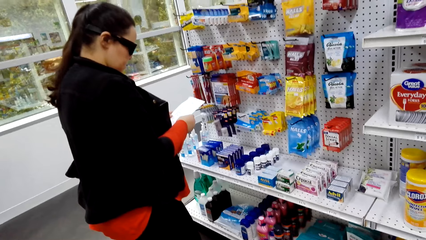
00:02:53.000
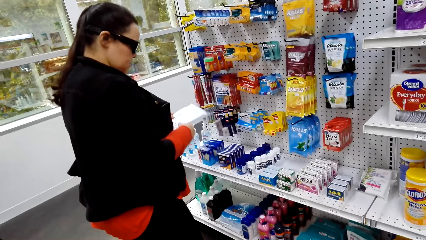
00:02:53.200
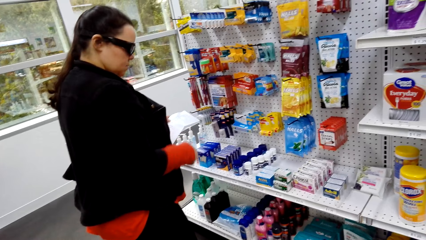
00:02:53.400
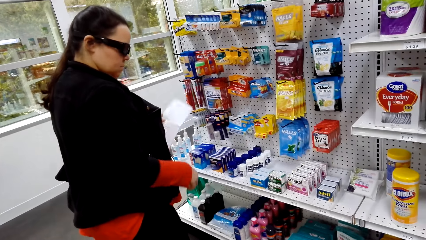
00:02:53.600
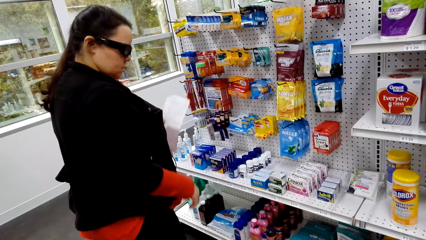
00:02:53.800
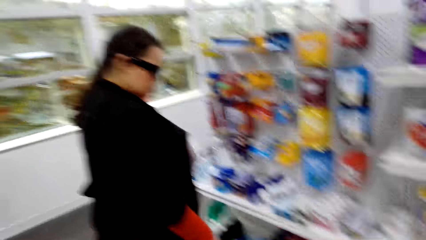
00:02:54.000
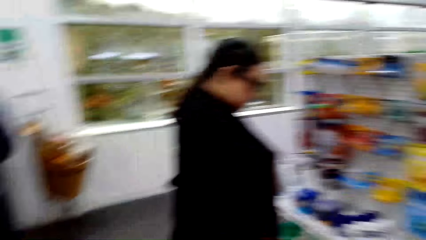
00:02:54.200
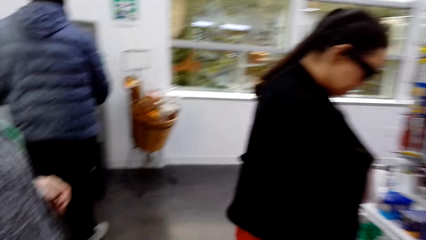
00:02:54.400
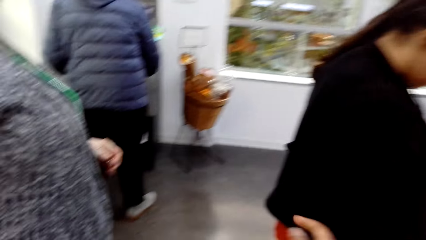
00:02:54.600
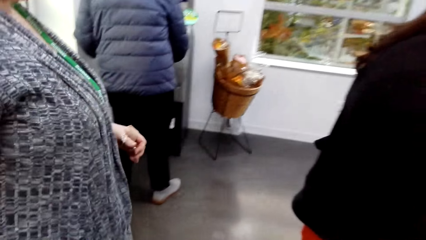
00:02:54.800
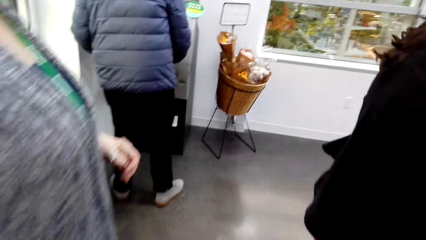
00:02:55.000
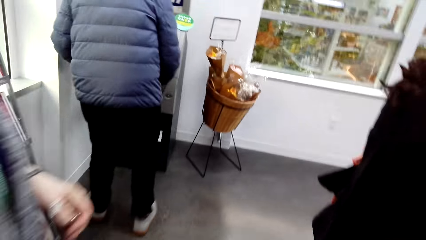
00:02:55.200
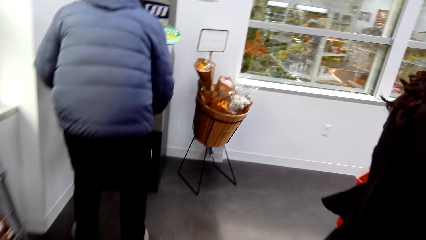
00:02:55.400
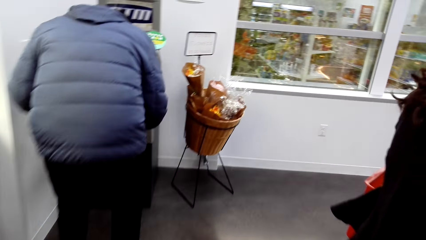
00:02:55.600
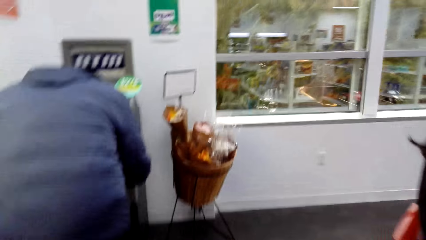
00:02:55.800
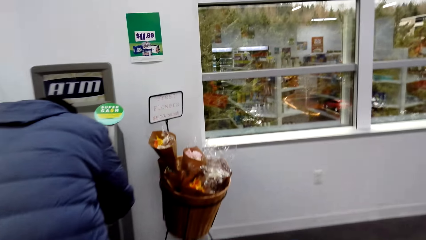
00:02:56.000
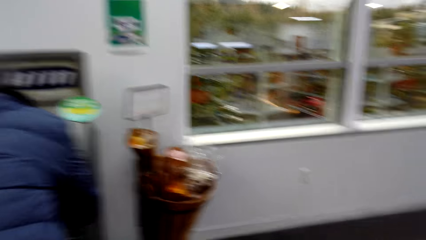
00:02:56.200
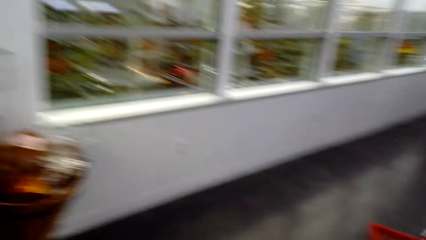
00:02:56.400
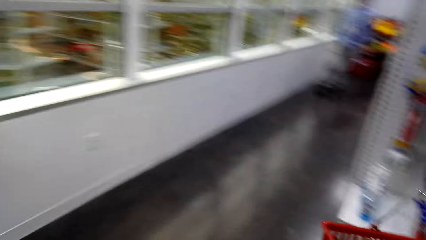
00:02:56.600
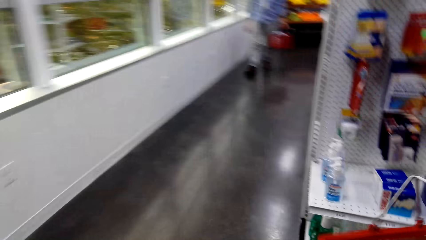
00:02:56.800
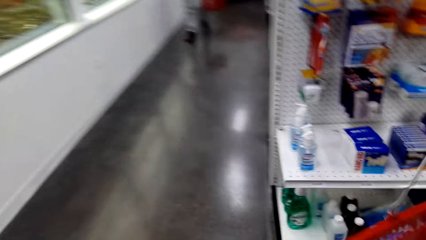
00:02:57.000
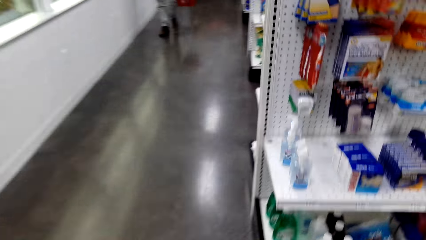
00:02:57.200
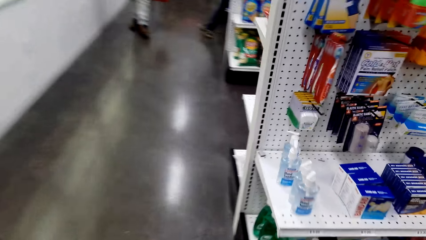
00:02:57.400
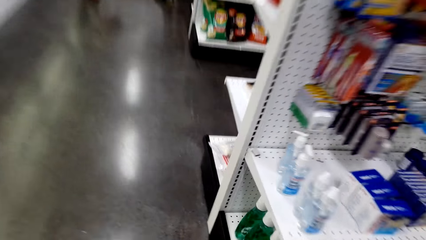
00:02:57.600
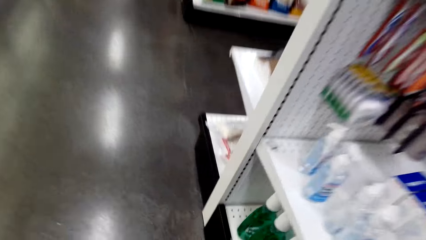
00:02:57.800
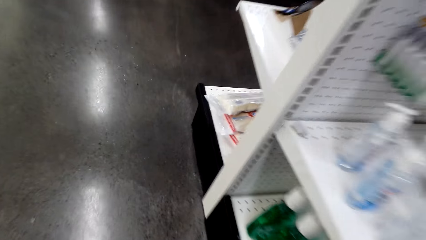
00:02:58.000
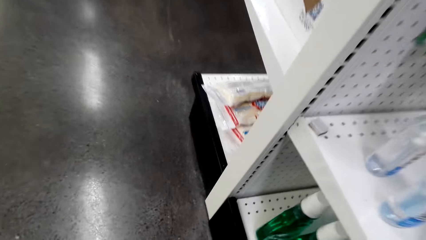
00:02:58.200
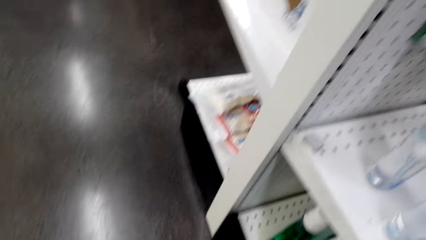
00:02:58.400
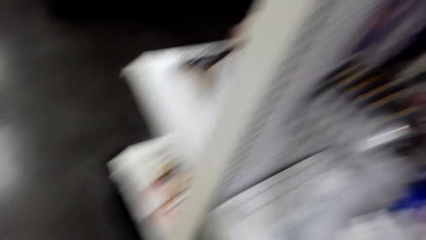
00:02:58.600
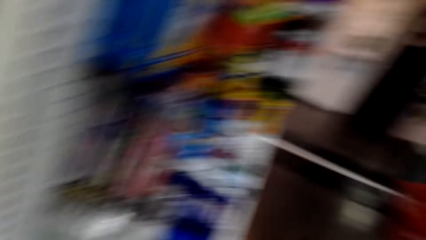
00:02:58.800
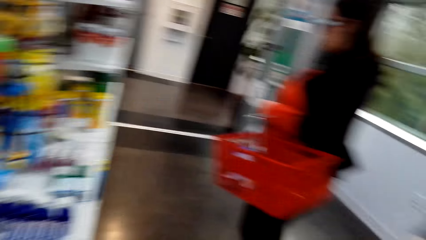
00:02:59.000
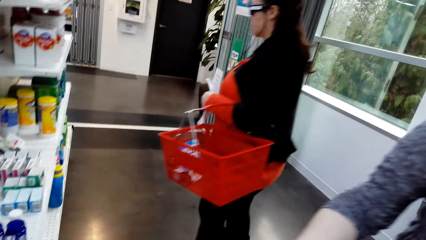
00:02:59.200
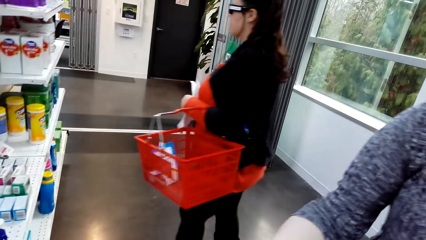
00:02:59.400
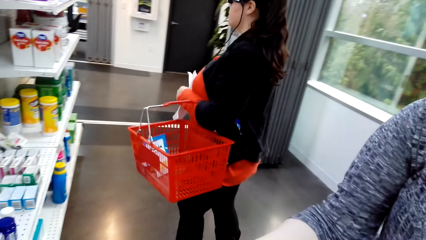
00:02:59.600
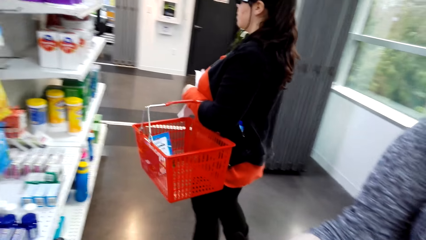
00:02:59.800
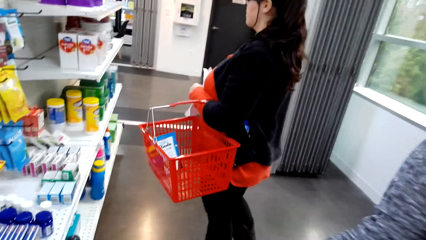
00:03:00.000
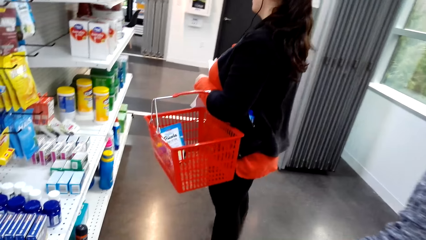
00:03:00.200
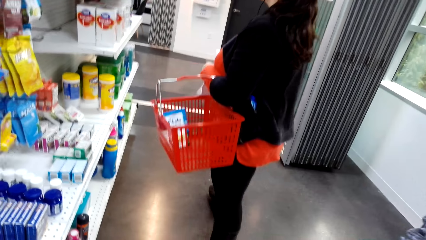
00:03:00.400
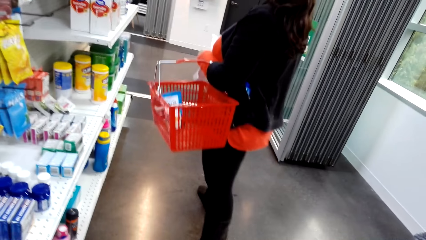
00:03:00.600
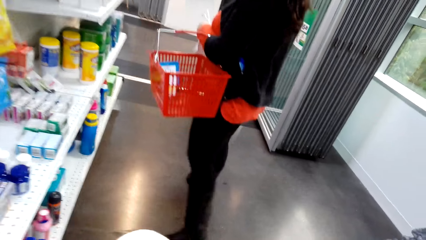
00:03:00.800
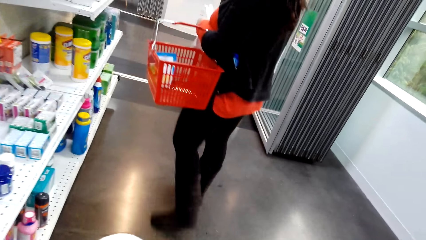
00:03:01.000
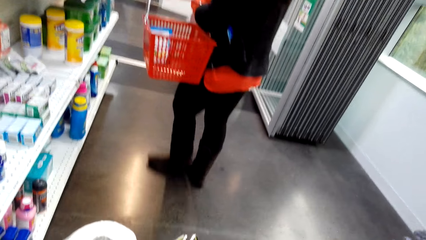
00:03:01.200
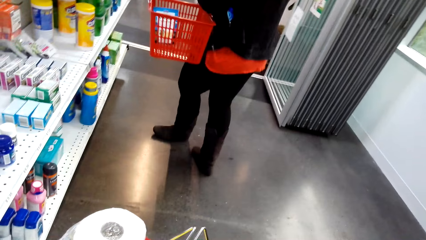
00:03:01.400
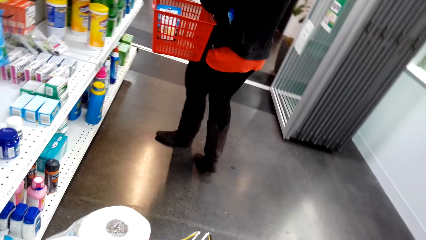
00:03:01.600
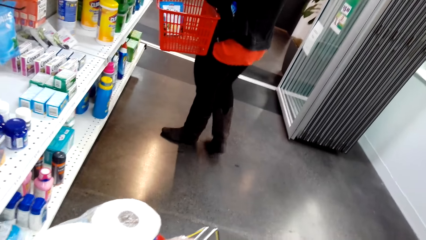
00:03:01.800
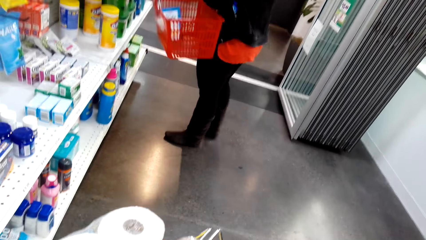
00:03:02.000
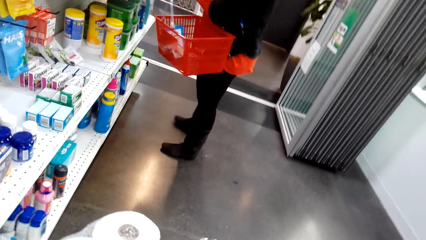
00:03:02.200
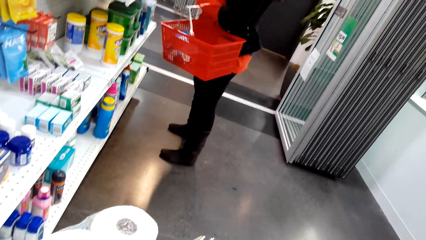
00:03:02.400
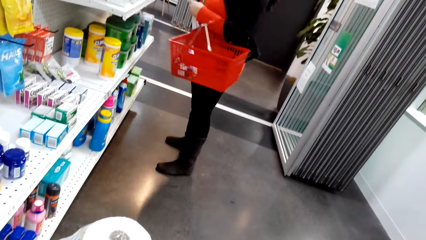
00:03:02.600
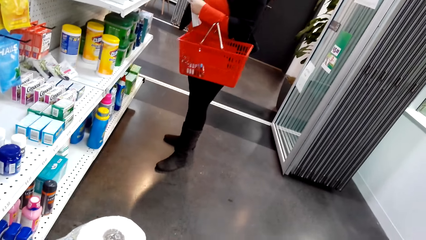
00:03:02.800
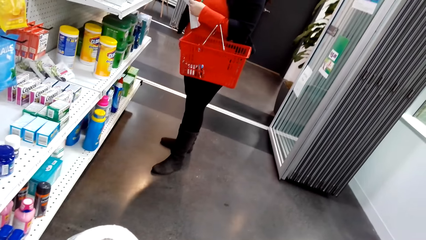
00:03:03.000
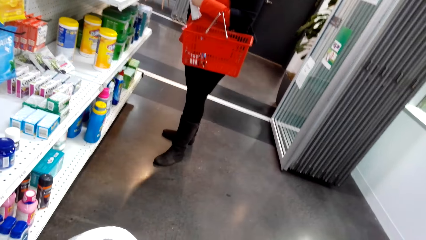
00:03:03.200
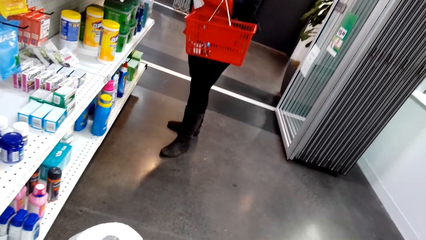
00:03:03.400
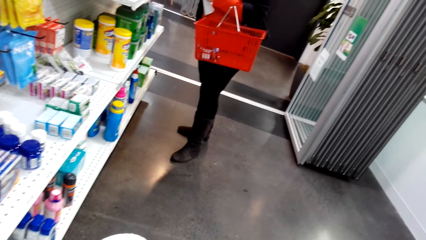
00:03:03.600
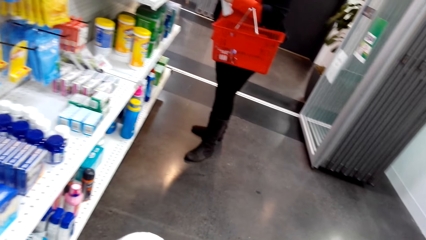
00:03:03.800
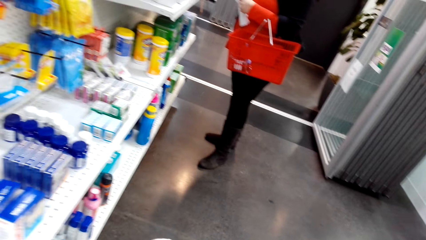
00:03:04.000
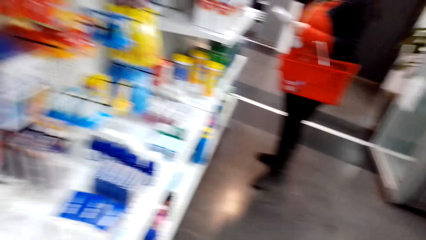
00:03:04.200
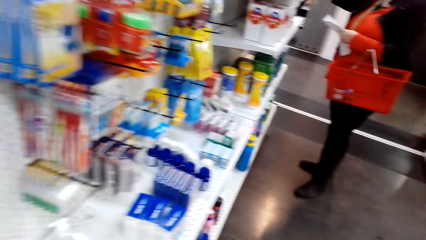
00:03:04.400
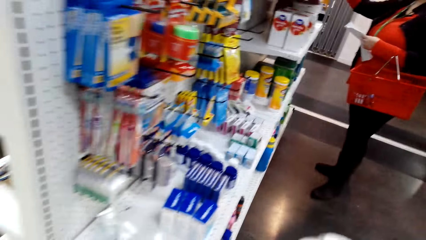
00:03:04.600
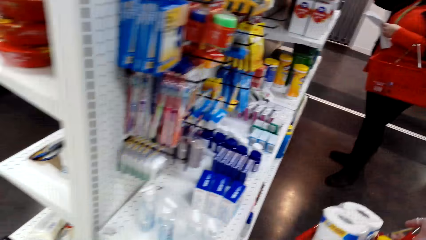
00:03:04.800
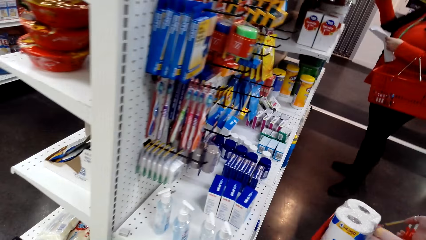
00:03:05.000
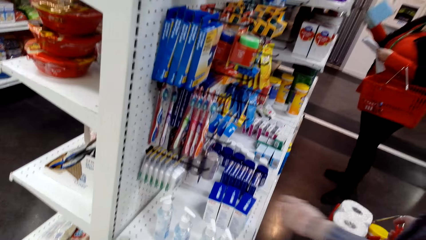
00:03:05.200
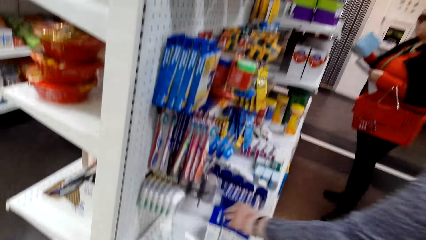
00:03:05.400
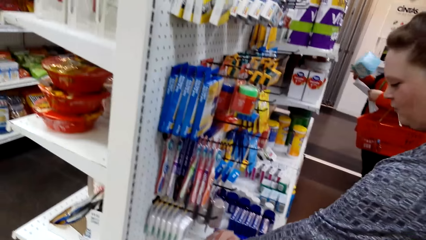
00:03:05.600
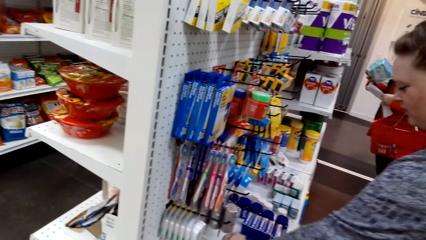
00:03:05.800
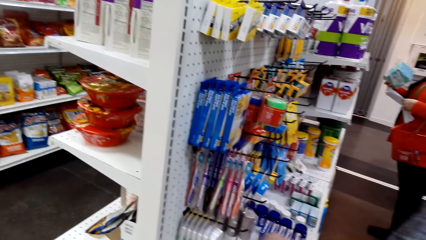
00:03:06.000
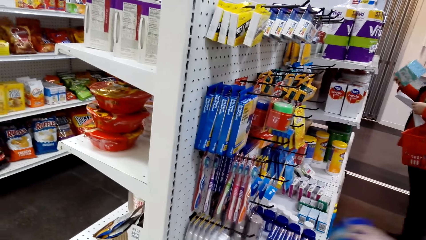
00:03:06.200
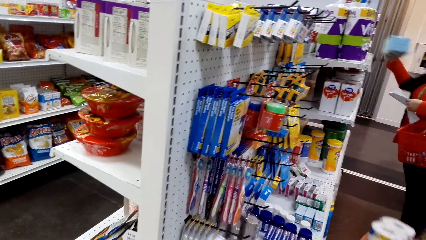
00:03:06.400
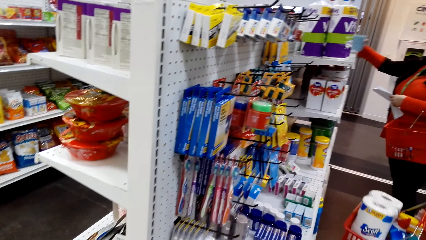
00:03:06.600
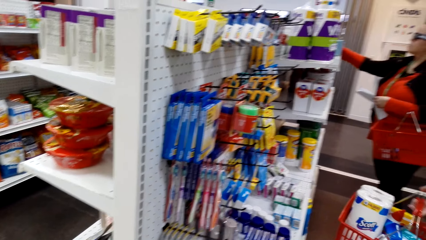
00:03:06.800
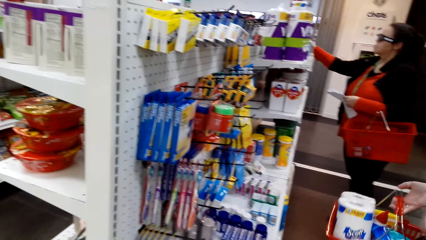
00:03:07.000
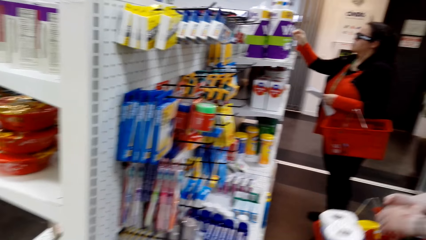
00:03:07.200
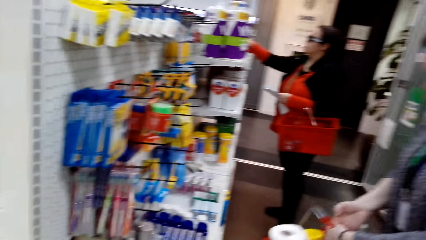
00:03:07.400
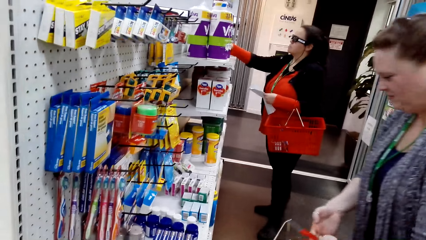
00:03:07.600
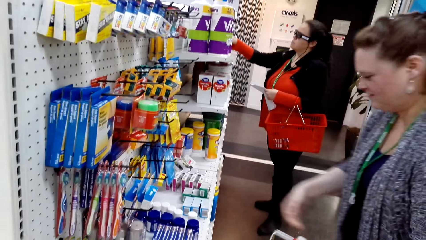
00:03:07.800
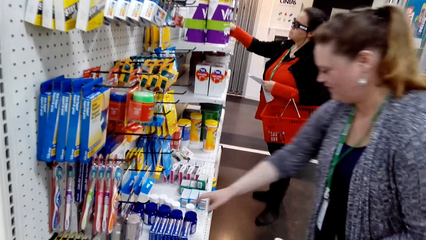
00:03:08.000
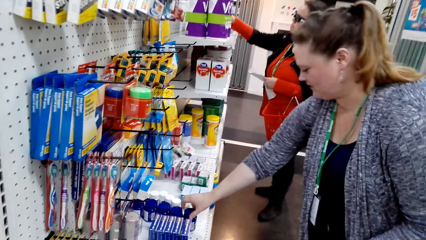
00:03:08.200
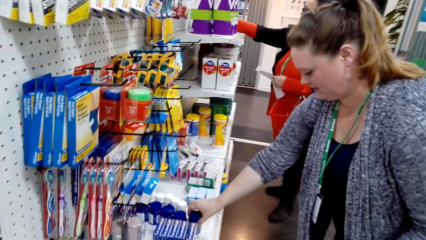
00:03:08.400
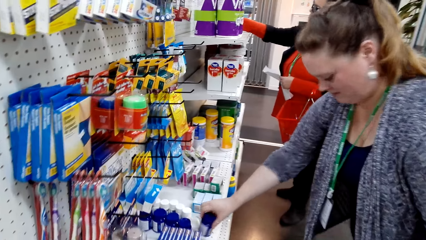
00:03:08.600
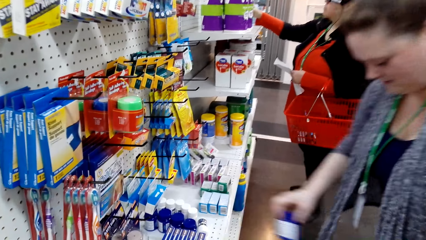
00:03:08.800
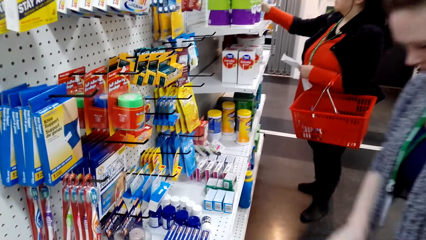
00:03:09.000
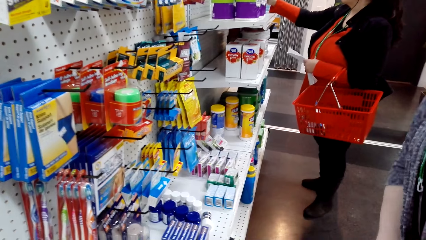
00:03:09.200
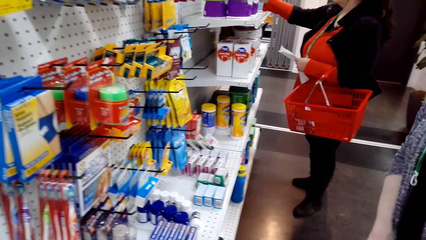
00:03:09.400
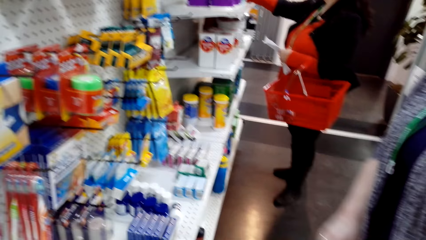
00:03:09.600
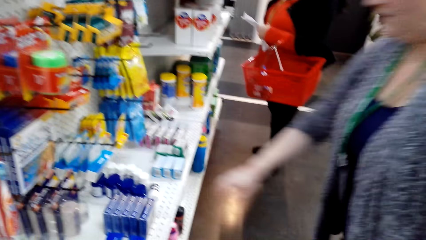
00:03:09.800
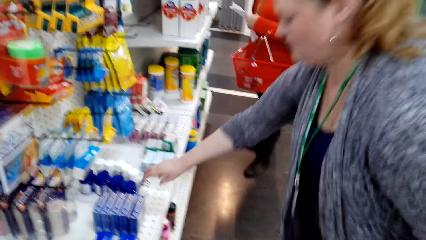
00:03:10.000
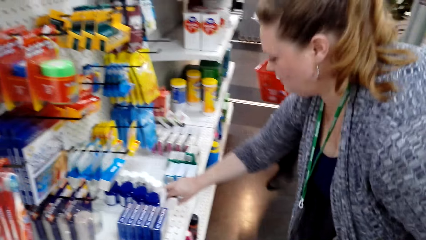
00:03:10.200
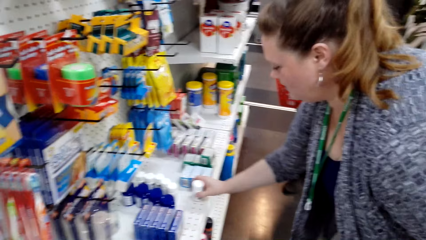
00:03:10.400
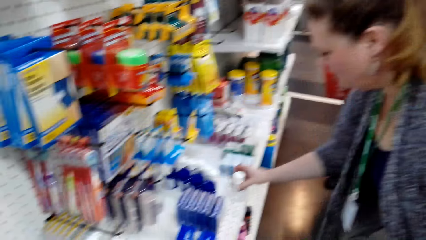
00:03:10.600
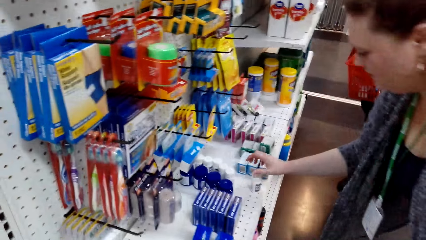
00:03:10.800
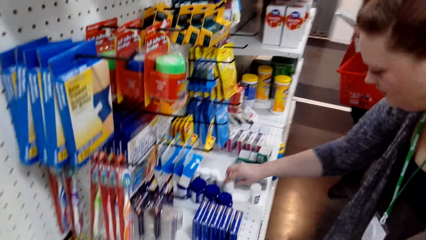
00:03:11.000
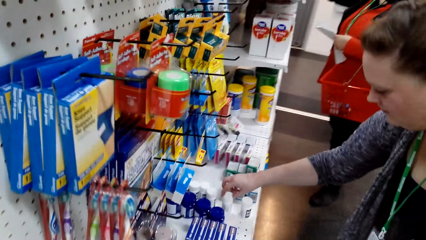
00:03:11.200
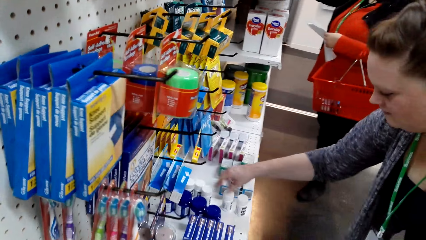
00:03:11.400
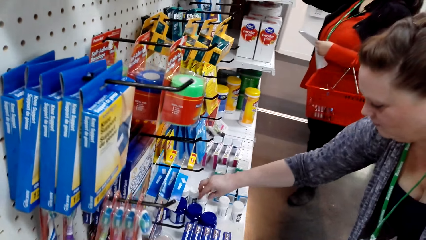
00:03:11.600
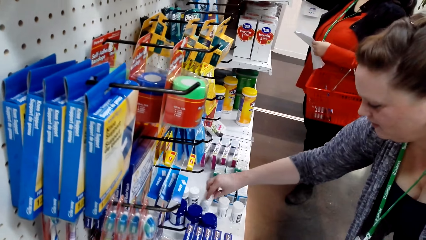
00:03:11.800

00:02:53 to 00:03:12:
The camera wearer looks around the convenience store. A woman picks the body lotion from the shelf.
